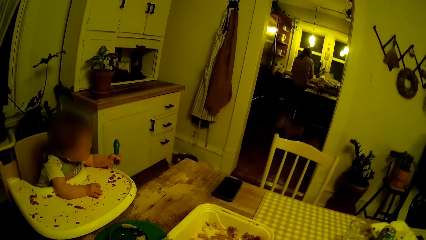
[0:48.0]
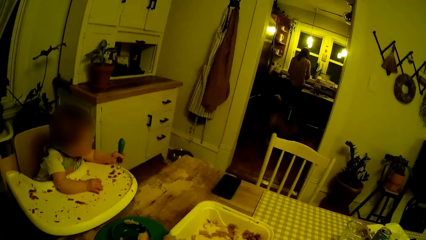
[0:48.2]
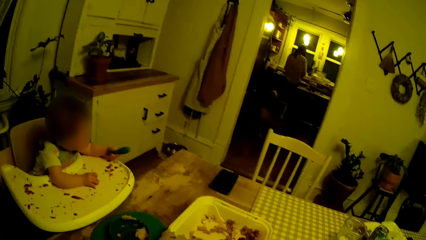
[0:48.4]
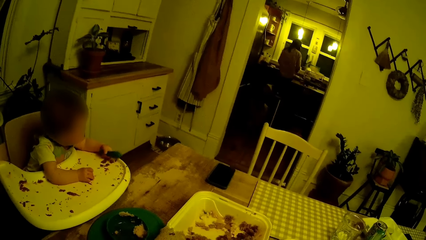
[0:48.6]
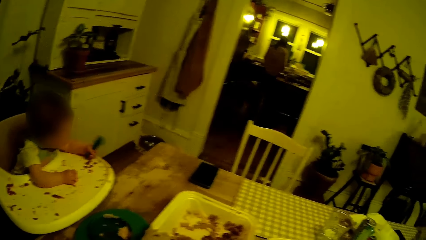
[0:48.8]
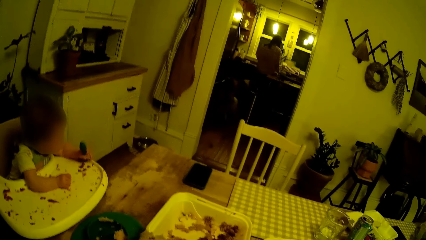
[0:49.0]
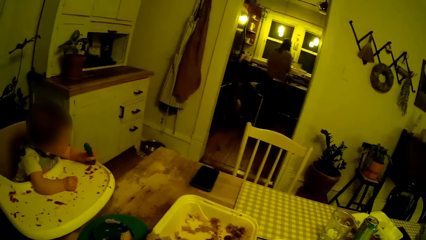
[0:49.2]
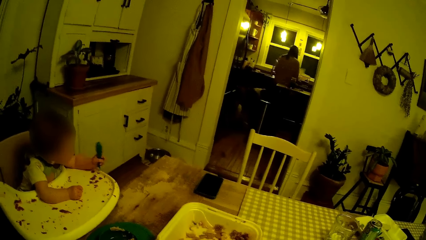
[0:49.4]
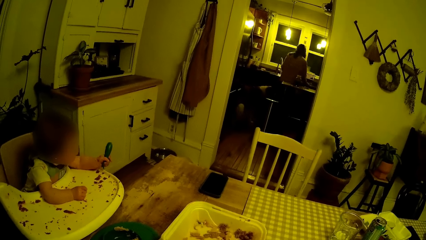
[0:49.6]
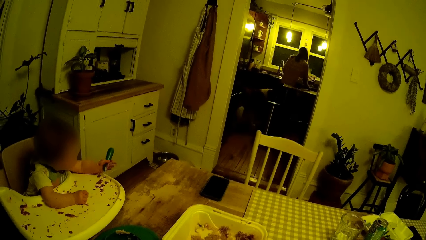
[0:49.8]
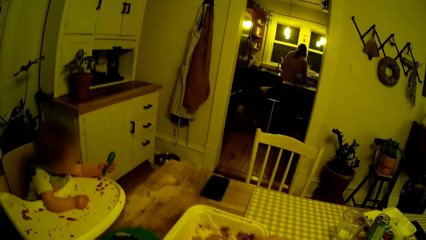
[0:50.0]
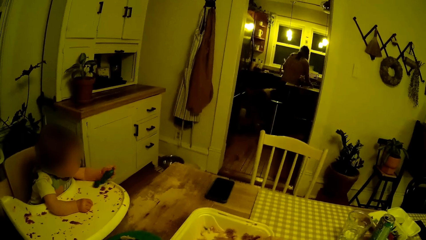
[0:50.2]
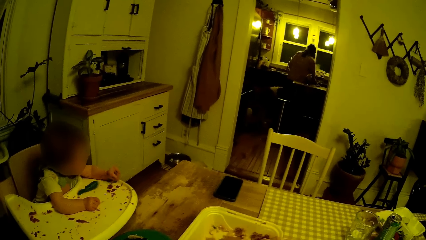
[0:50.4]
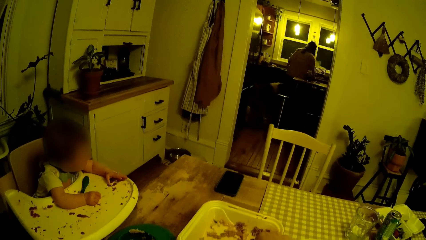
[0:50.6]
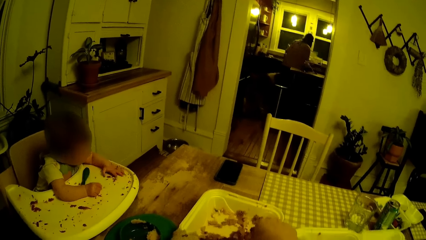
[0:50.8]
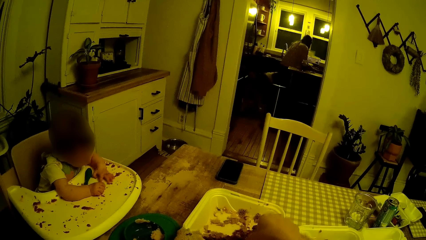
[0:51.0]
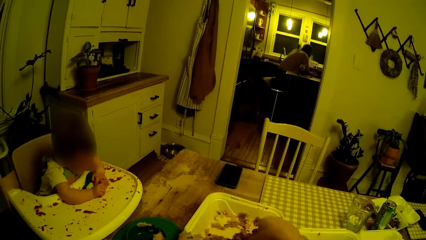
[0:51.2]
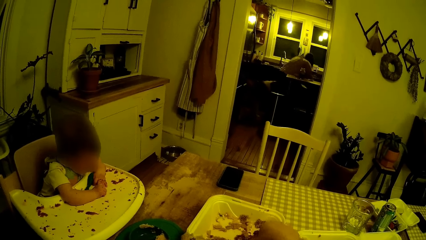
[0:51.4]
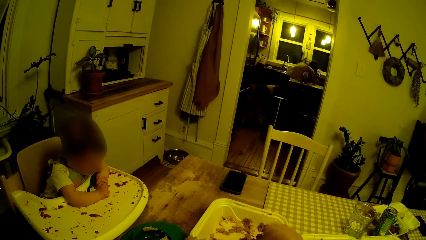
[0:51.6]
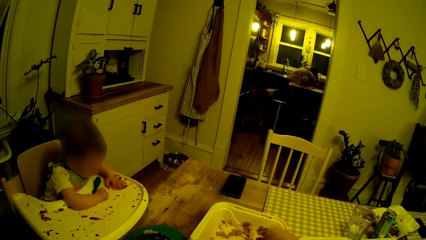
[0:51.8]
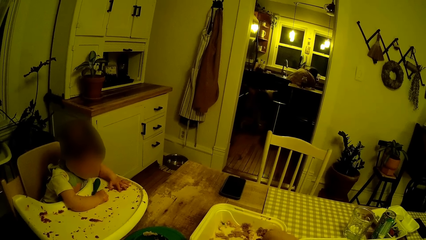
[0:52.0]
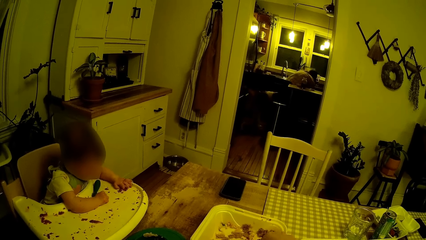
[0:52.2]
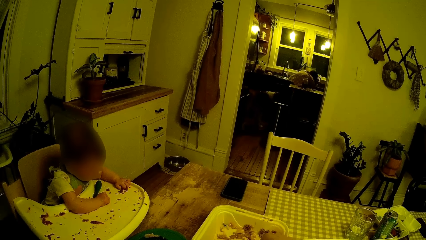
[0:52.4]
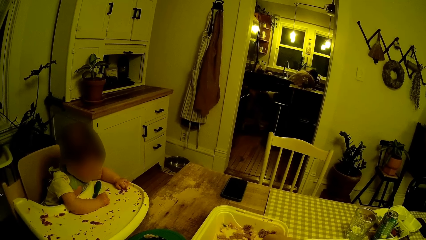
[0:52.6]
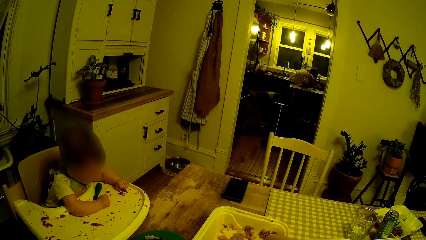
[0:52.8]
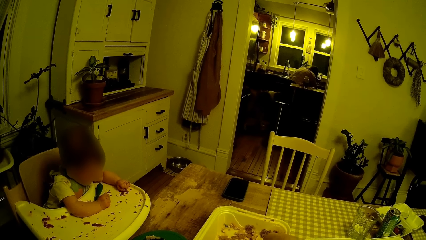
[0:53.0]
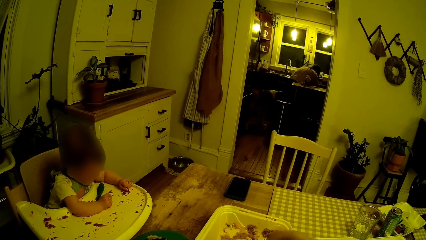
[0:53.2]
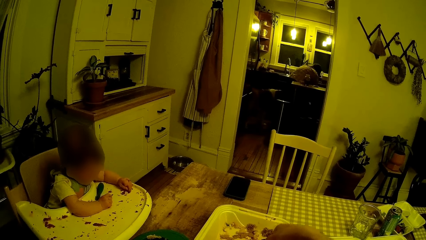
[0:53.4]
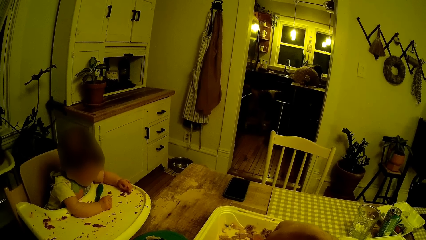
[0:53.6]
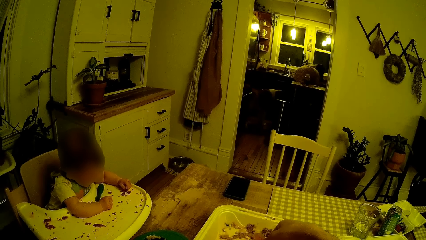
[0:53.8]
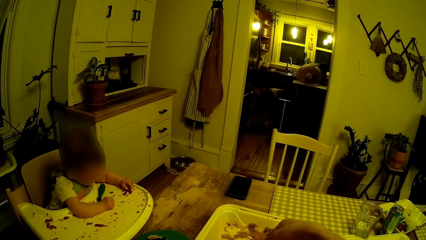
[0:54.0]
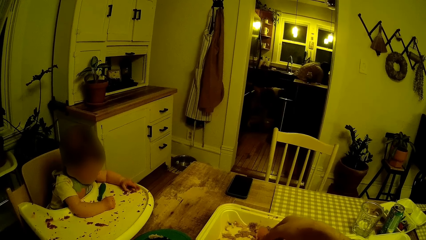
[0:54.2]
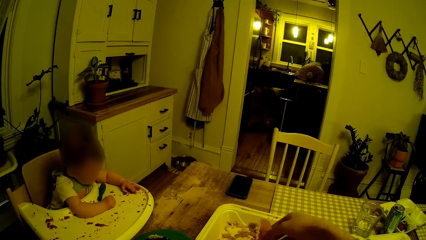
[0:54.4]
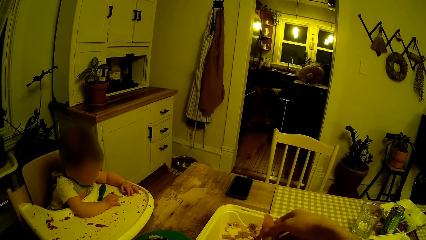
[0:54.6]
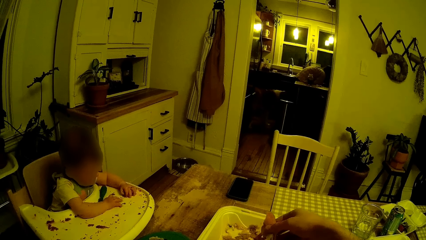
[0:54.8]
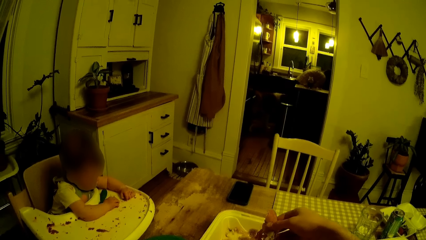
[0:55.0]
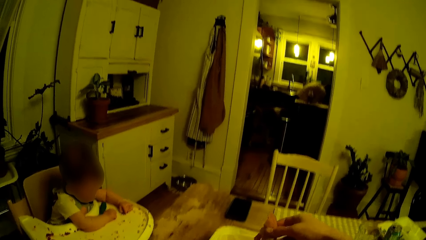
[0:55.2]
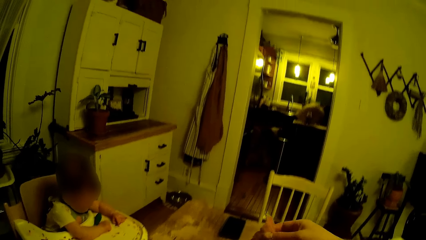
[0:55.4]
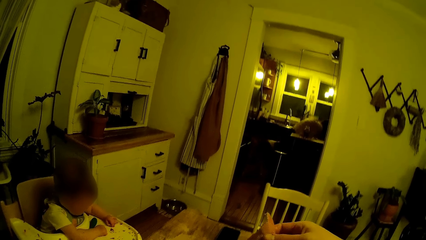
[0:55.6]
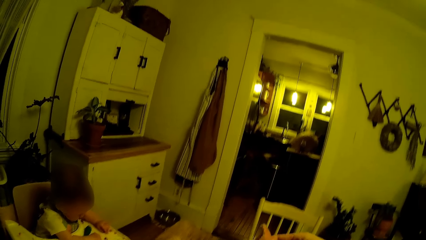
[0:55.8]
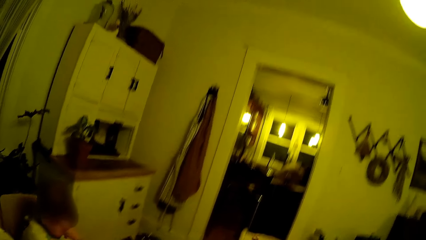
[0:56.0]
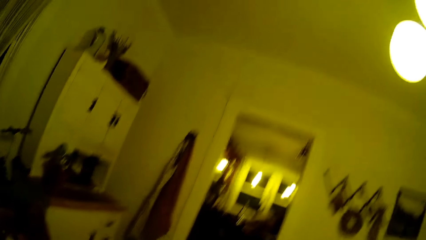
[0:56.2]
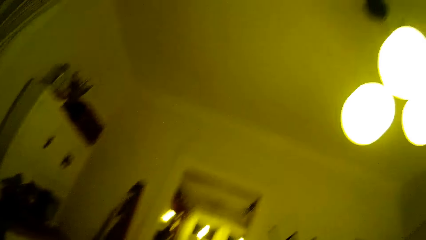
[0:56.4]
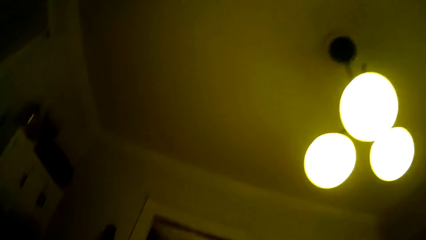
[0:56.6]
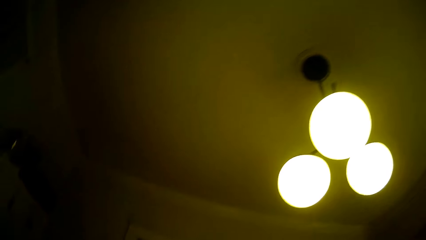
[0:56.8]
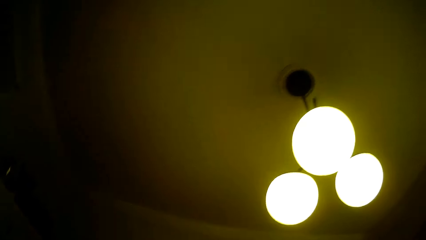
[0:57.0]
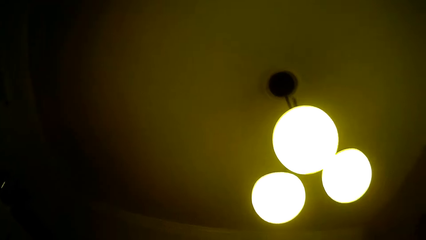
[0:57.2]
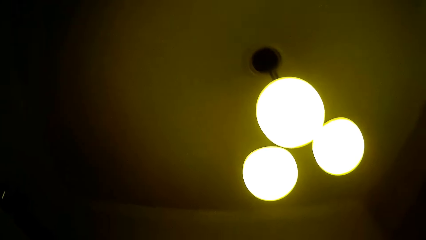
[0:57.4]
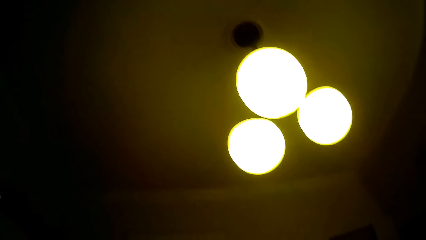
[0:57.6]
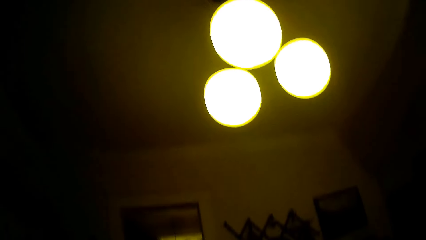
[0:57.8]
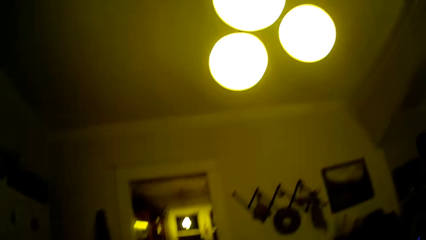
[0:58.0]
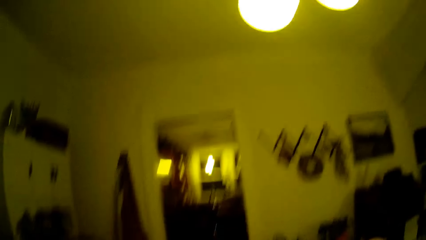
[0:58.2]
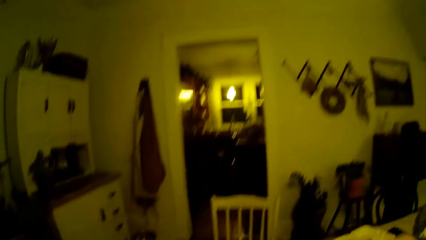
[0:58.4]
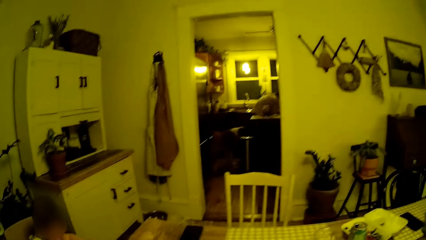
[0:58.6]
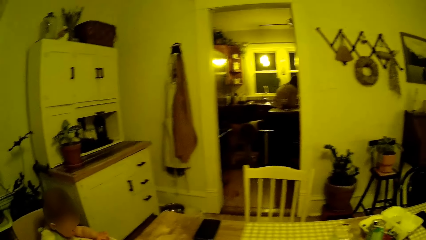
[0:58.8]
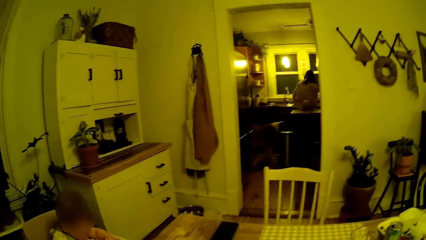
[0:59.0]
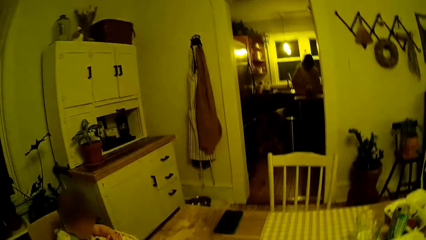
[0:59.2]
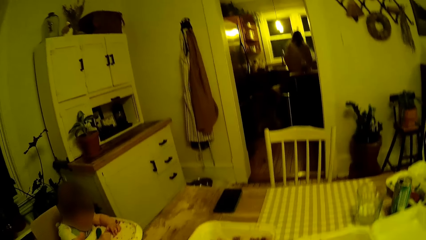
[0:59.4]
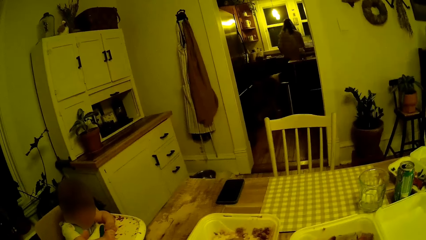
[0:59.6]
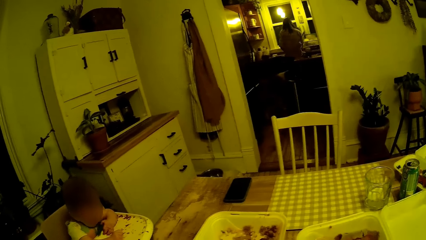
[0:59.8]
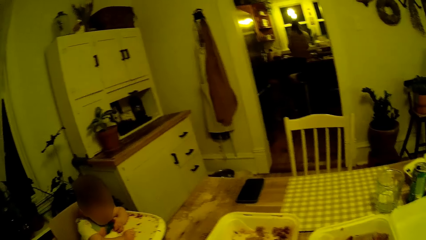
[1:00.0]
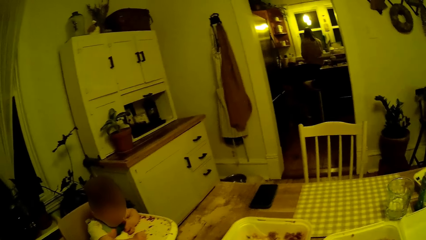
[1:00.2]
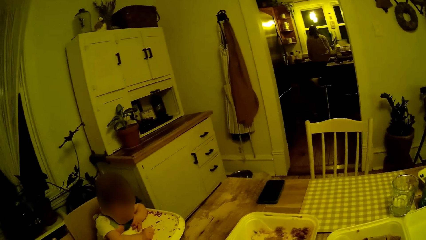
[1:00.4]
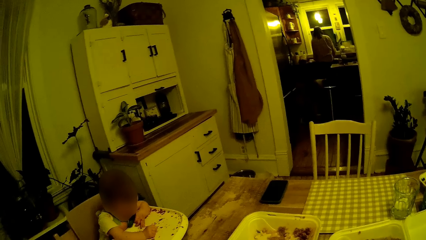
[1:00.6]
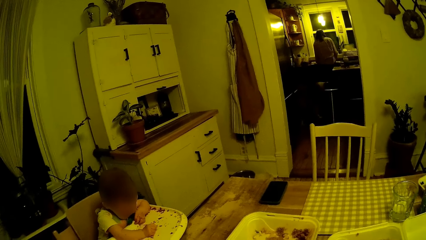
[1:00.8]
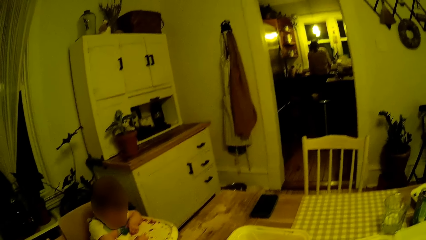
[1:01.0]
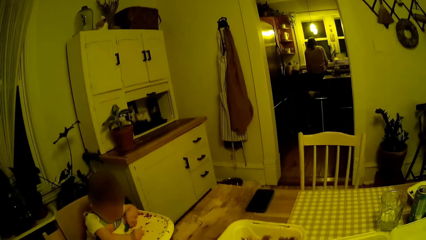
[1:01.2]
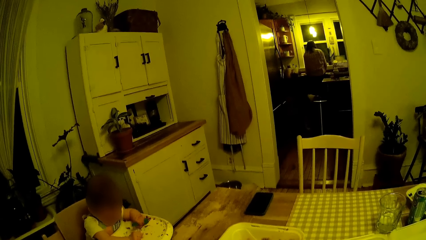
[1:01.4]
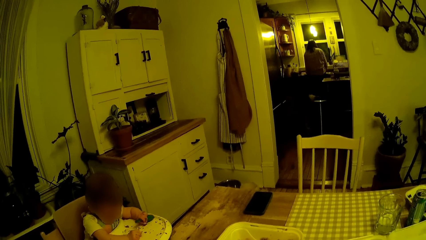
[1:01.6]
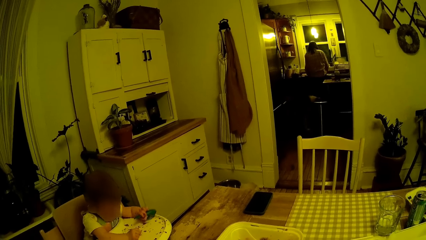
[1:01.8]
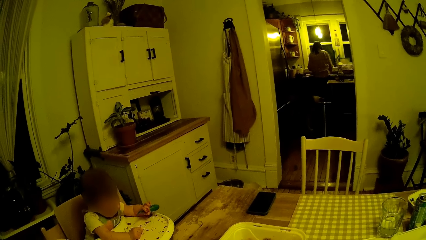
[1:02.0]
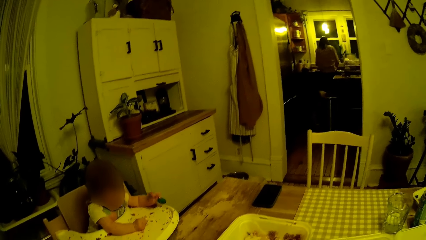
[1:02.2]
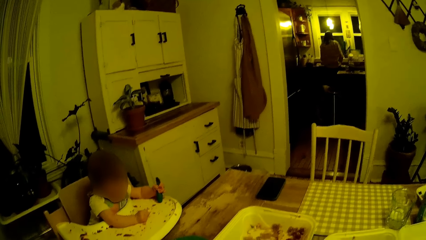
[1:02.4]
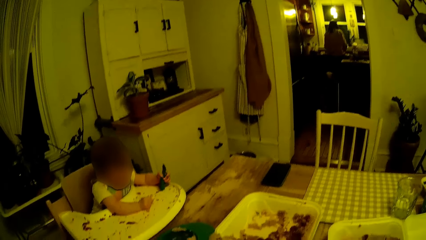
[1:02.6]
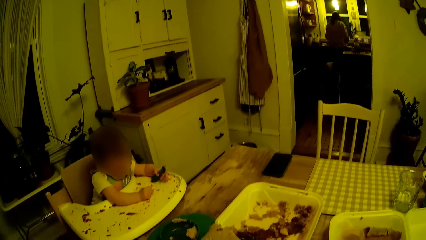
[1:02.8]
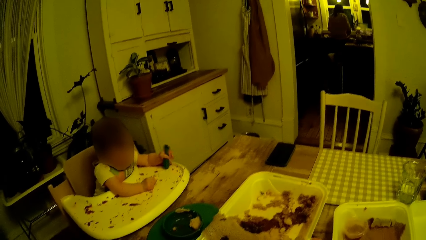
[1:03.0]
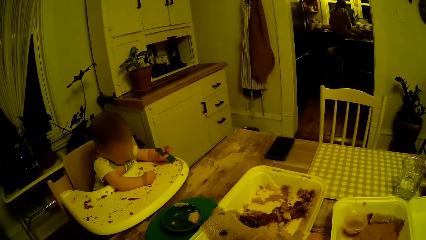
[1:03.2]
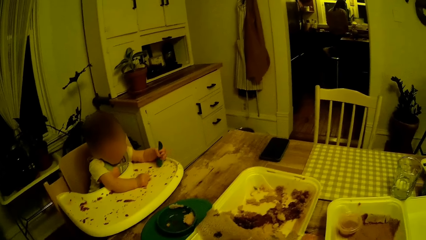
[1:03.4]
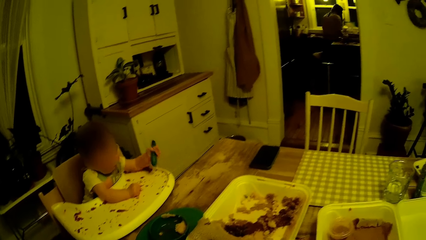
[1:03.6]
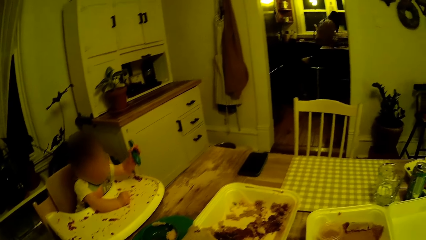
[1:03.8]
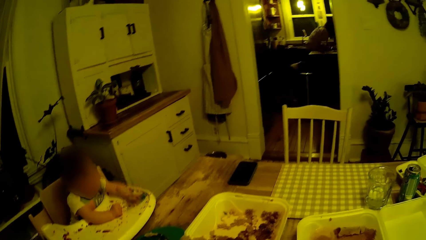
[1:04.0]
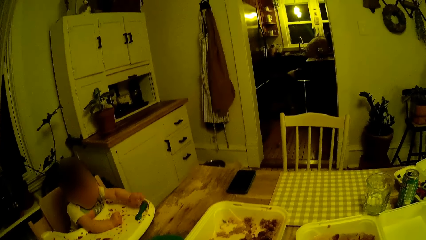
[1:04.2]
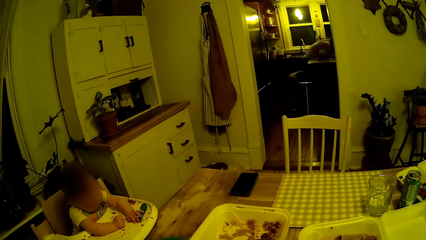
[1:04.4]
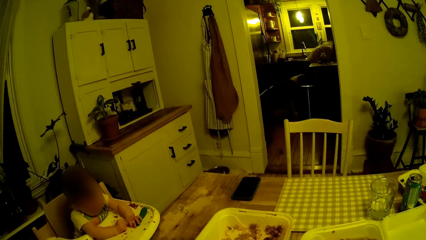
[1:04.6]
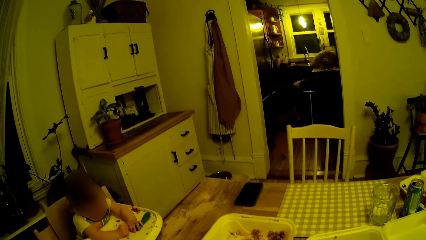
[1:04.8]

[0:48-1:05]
The baby plays with a toy on the kids' feeding tray with his hands.
